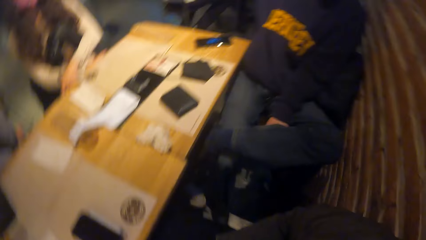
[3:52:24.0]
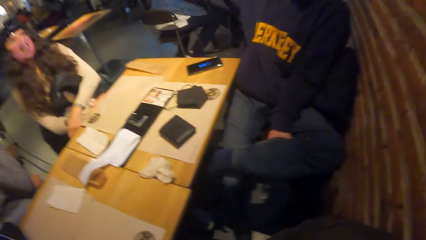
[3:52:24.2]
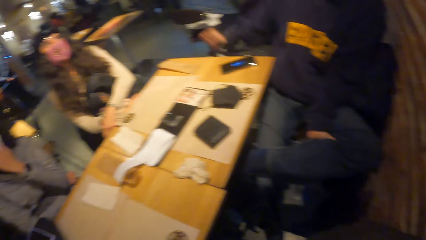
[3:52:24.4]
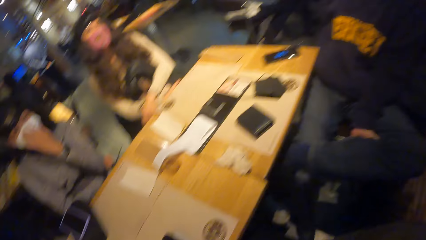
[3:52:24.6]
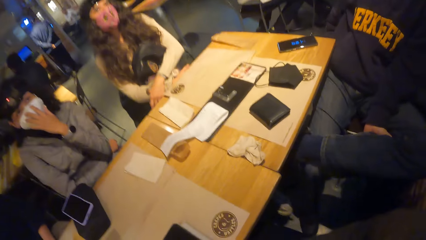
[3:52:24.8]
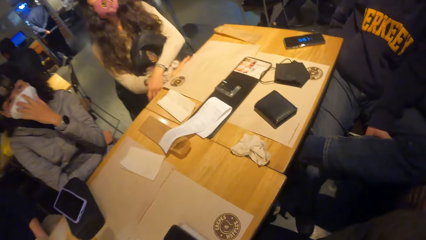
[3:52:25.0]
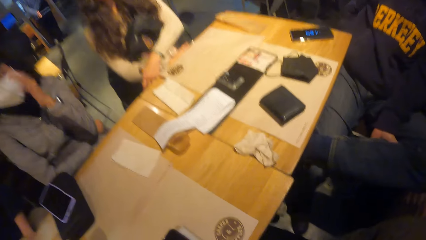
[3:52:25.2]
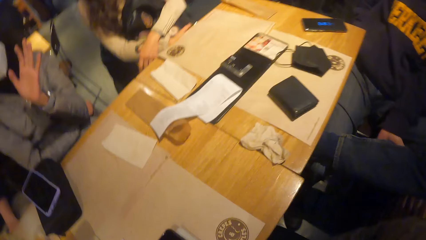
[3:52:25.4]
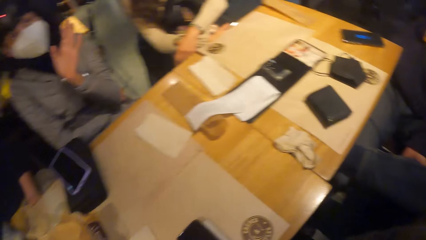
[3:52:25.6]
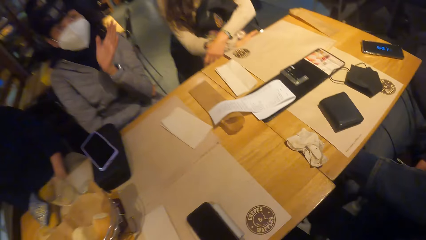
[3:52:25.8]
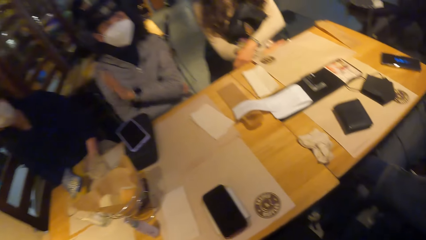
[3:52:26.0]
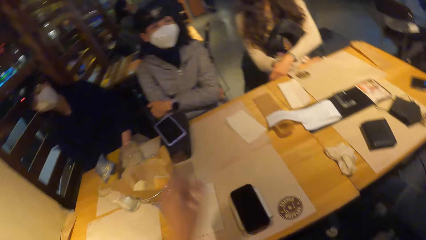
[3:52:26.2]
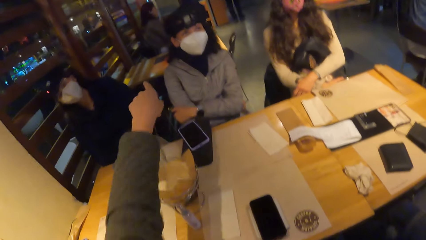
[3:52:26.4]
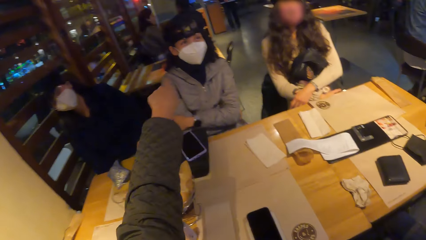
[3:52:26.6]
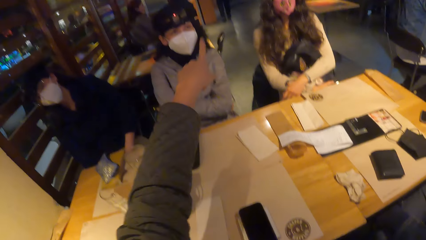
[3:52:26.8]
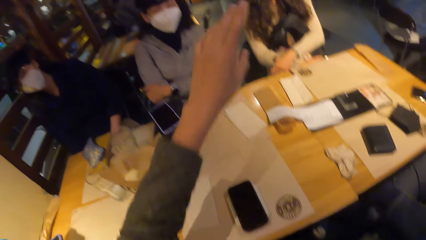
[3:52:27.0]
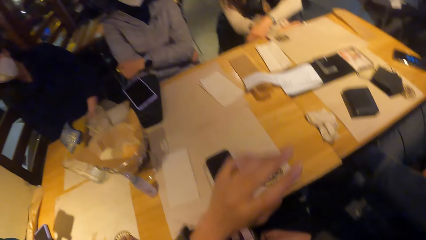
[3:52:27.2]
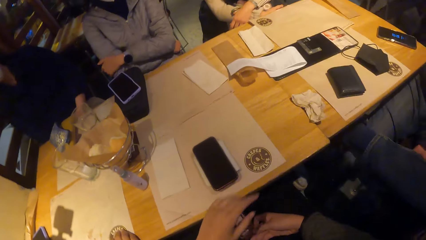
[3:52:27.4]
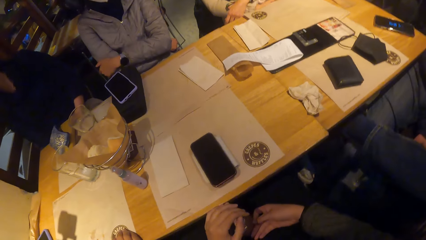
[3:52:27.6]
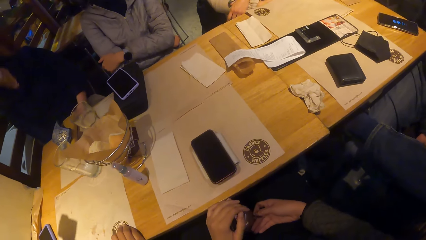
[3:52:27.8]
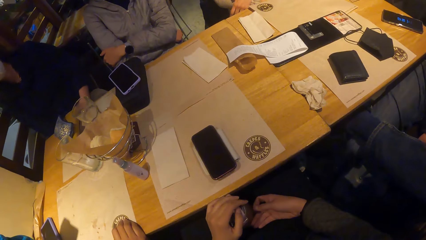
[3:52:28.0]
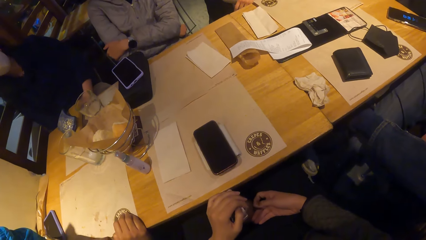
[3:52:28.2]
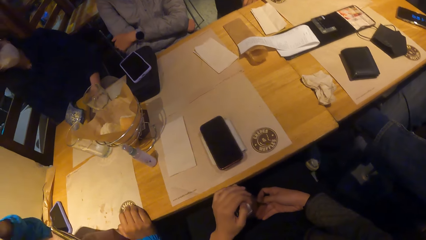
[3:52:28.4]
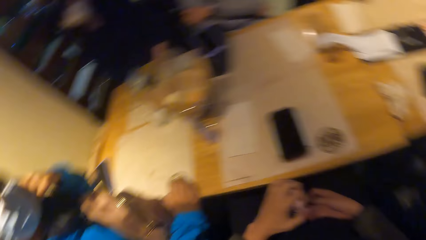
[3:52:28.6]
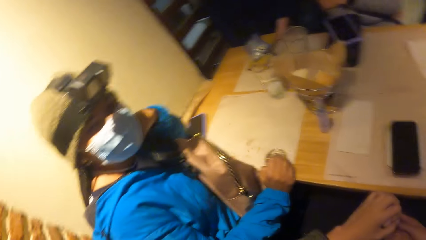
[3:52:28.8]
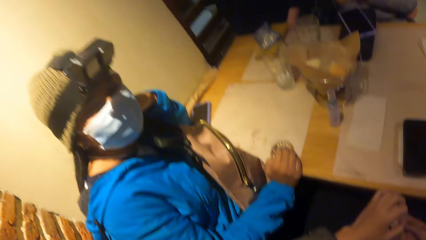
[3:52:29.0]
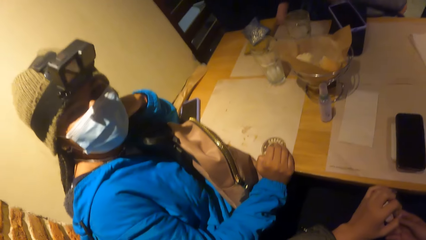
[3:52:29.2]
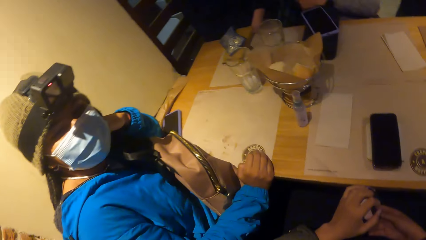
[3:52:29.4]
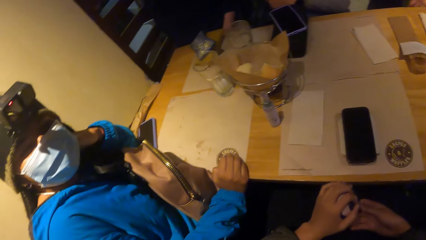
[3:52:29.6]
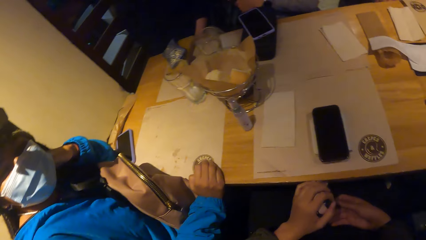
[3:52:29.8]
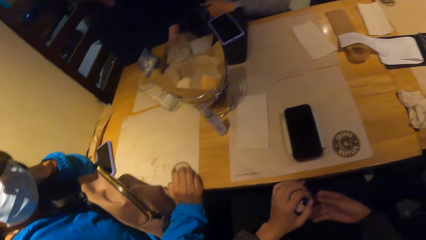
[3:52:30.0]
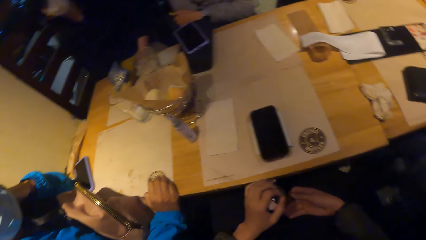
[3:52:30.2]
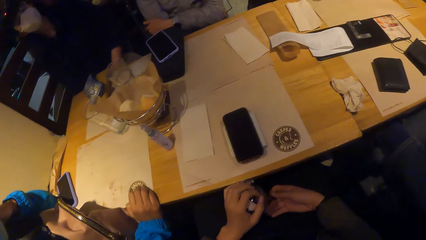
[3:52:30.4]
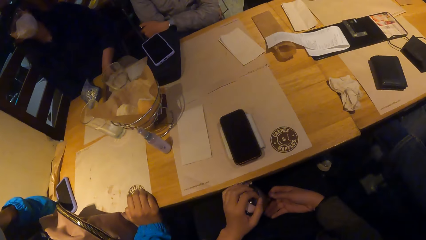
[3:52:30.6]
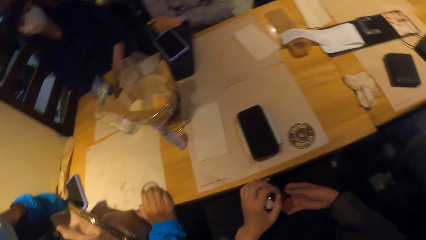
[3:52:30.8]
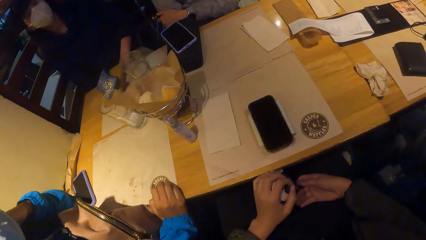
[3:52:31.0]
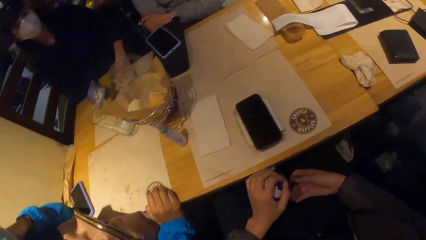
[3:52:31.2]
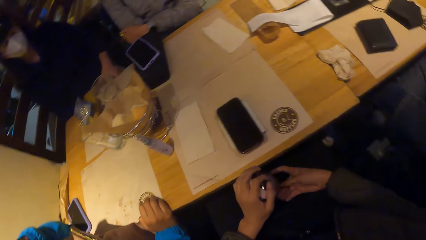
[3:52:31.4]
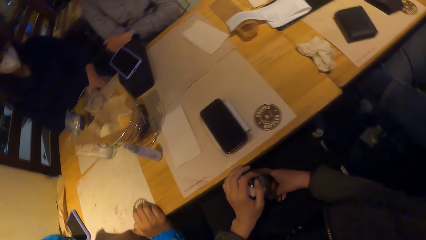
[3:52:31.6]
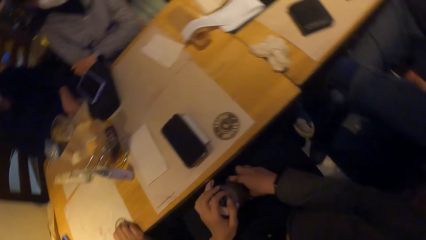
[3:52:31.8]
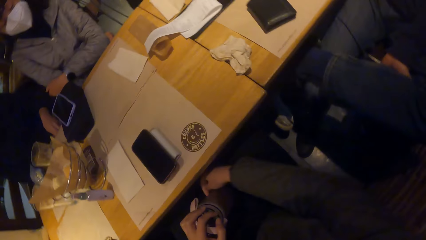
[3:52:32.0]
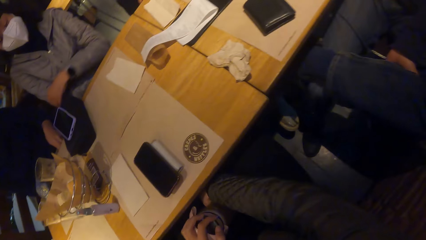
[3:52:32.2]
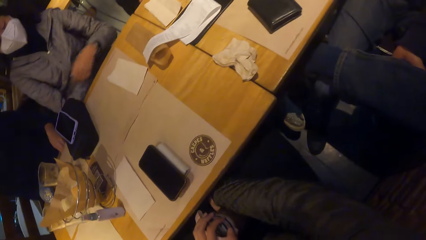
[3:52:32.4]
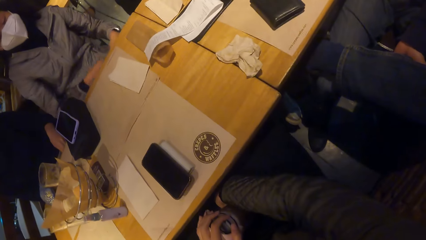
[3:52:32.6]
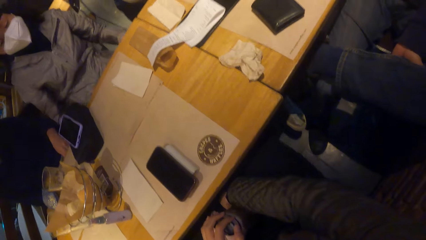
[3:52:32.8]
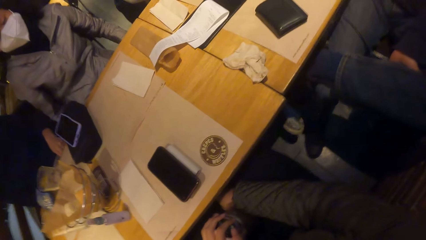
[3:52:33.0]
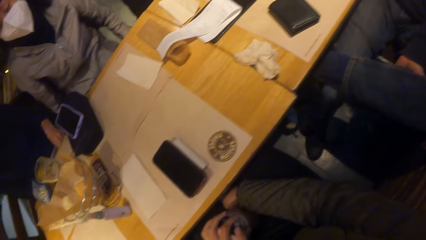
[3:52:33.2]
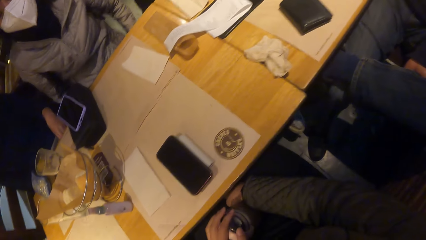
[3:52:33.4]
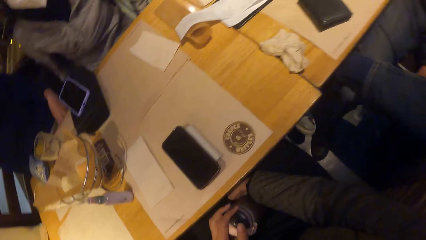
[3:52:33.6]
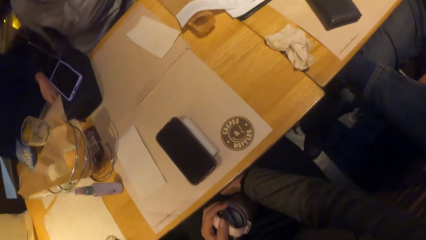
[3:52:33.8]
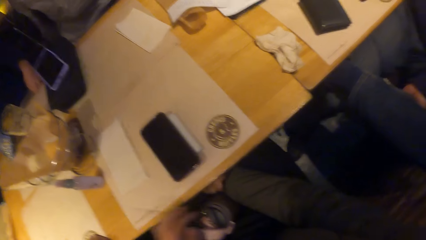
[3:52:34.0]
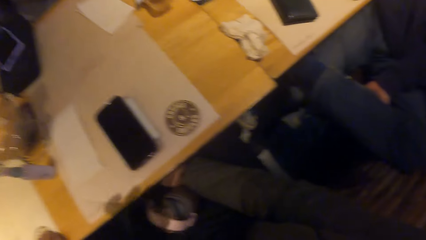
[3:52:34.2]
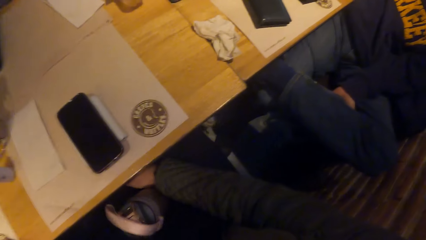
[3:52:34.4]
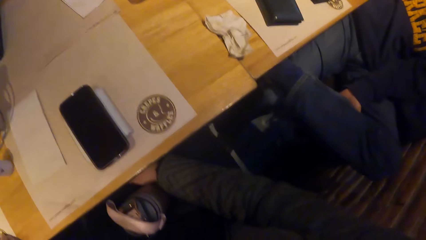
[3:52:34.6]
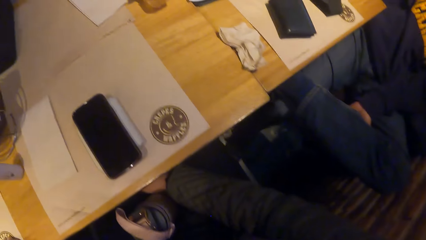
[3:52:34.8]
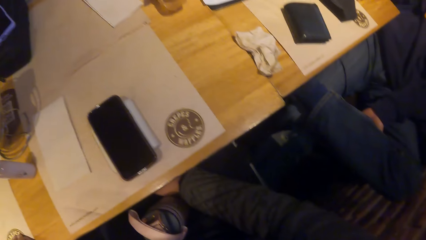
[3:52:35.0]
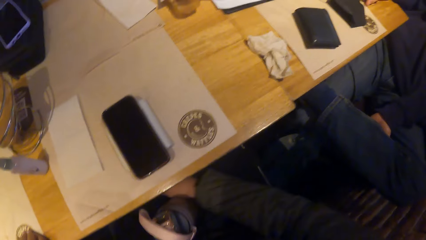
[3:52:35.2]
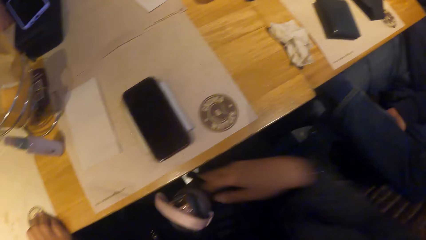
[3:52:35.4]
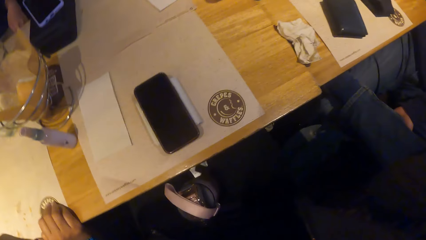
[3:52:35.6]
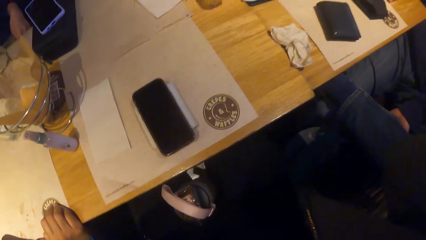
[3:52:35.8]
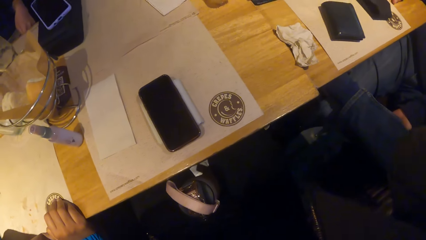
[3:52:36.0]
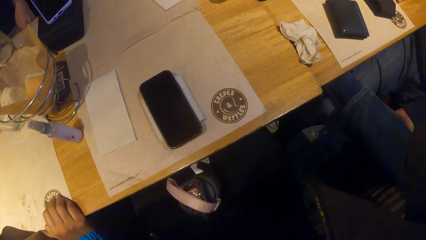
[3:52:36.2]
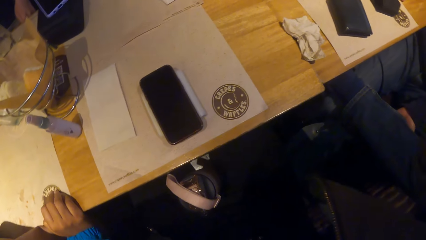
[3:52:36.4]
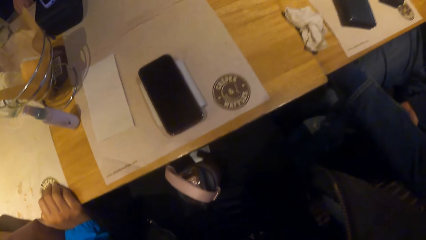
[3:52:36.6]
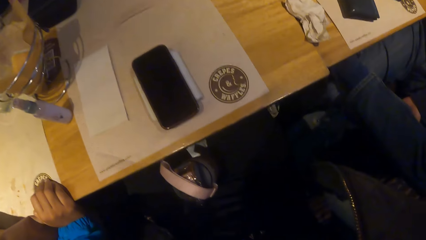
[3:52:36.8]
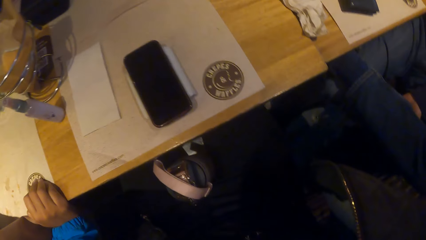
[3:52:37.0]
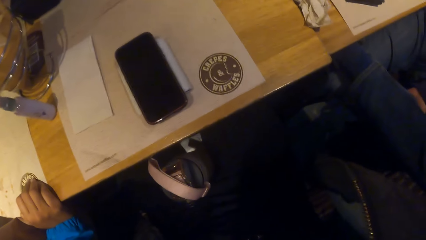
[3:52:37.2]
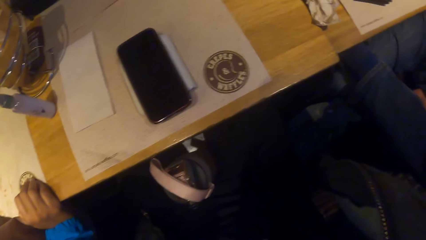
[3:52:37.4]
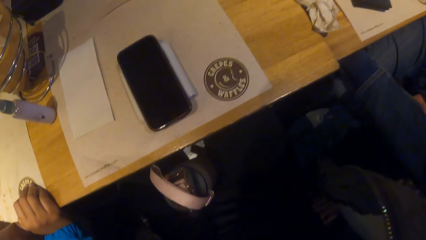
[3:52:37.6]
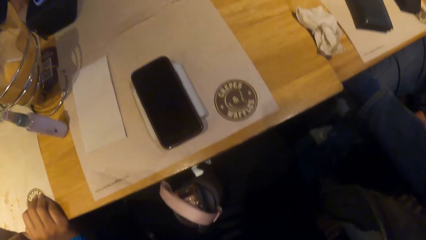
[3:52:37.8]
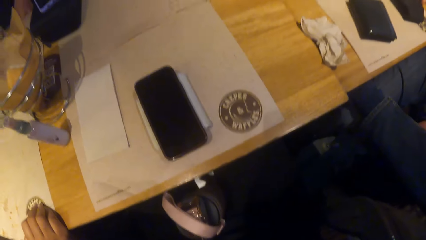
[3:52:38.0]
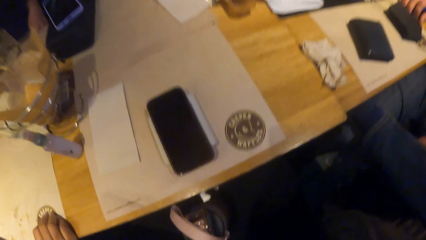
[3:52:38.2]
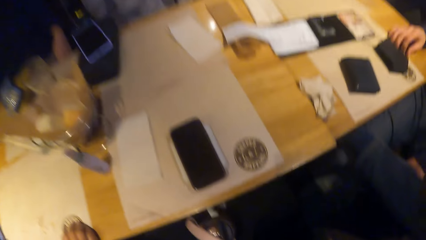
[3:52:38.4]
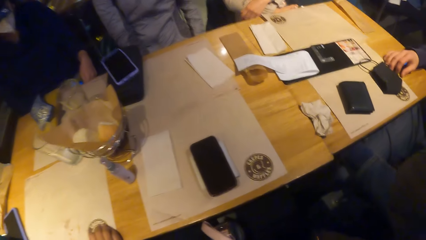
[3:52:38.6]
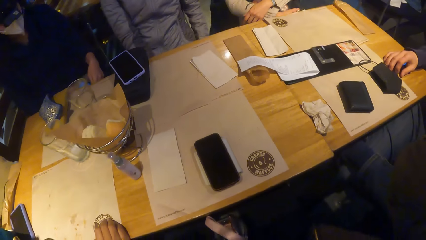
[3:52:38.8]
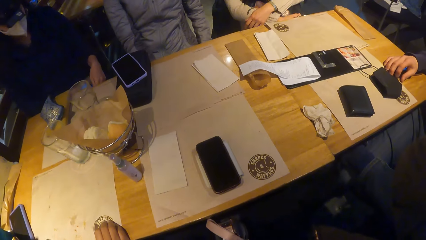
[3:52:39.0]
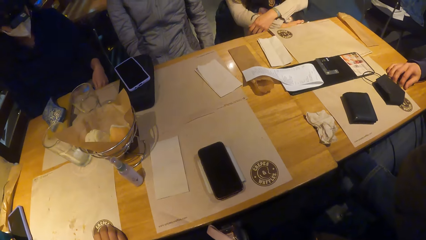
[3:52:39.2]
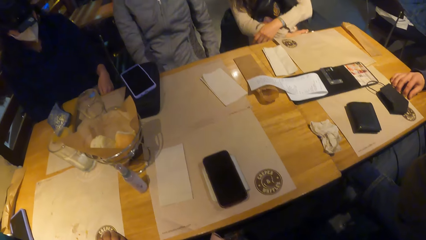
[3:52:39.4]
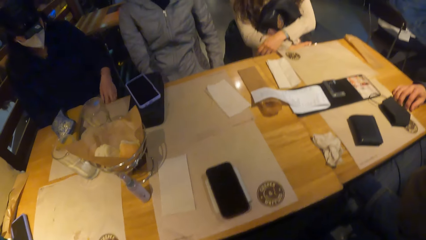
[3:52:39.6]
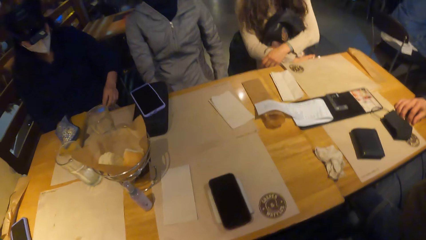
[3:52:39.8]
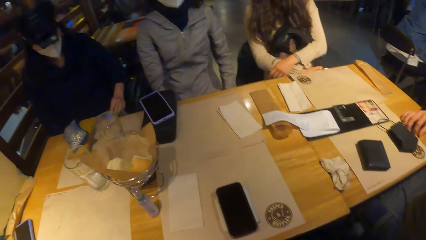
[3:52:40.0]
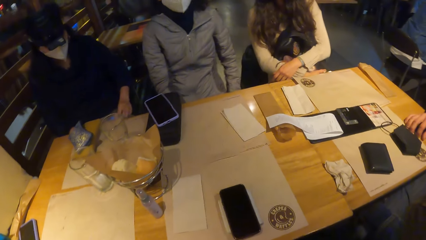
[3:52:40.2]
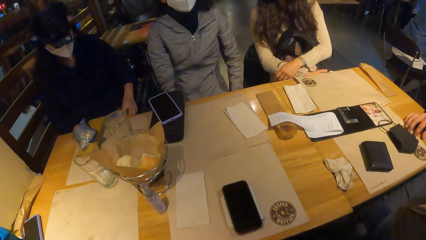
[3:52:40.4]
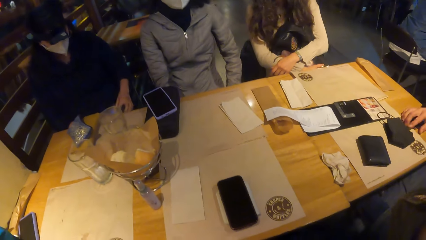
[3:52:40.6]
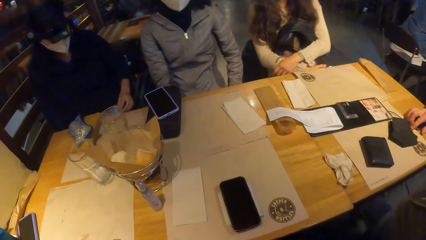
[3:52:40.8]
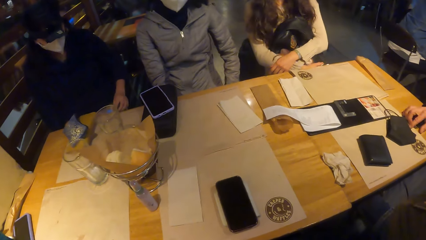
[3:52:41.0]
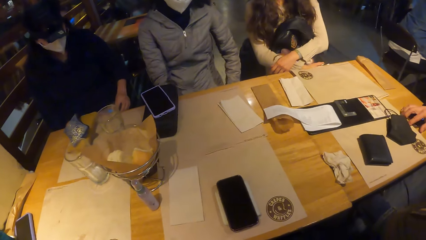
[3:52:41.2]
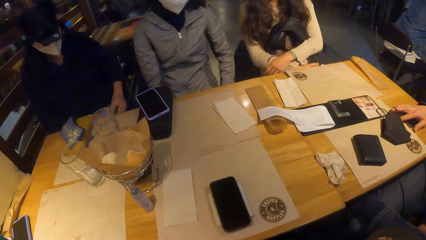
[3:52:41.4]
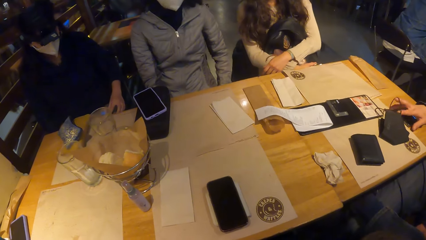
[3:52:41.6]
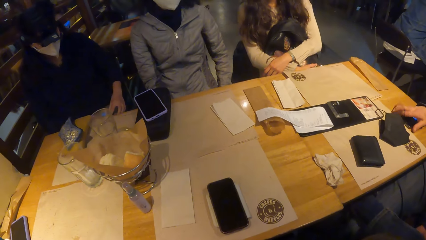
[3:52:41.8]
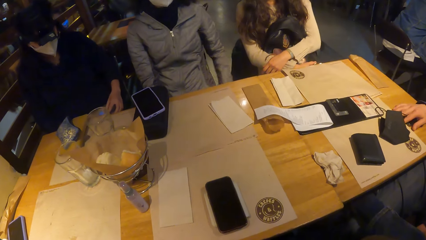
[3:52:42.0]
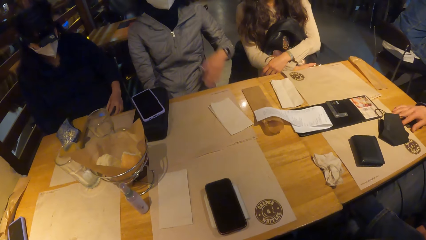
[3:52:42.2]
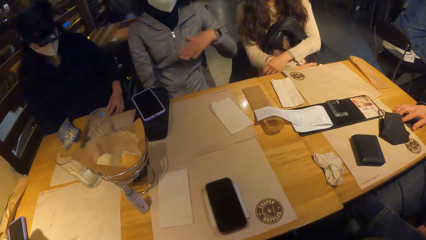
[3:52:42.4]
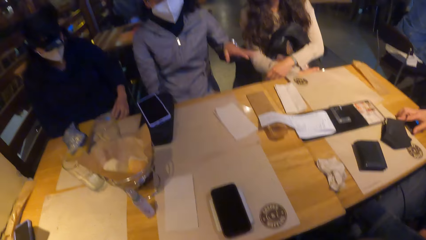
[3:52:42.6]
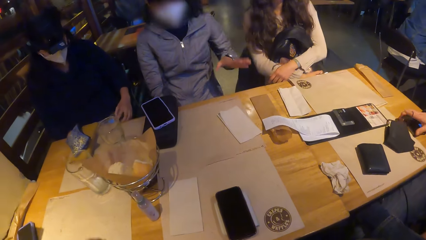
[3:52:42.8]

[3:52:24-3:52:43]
The camera wearer places her left hand on a water bottle between her thighs. She looks around. The woman operates the phone on her lap with her left hand. The man touches a mask on the table with his right hand.
